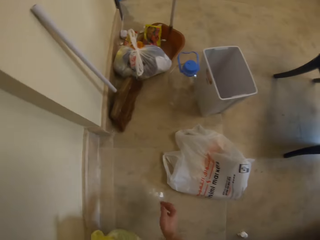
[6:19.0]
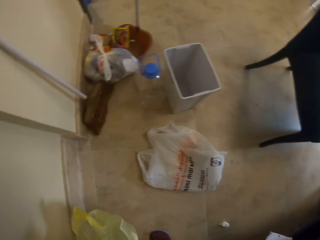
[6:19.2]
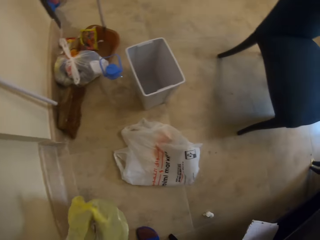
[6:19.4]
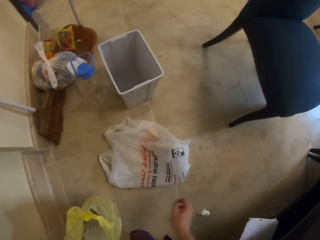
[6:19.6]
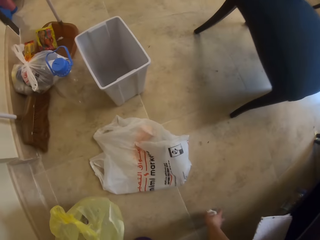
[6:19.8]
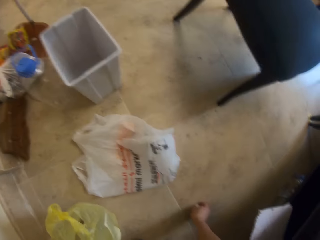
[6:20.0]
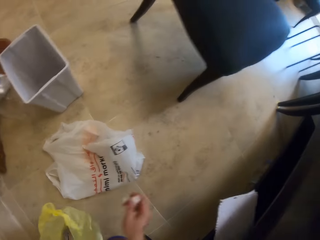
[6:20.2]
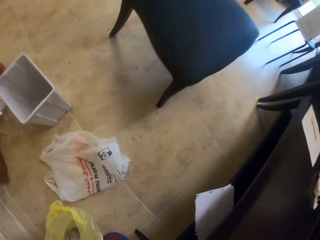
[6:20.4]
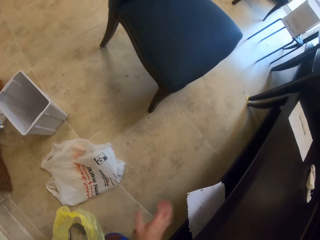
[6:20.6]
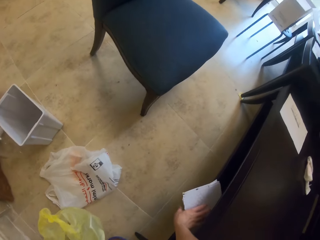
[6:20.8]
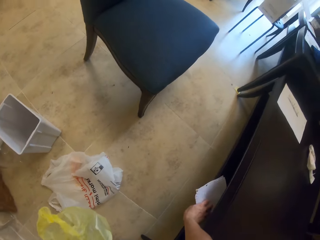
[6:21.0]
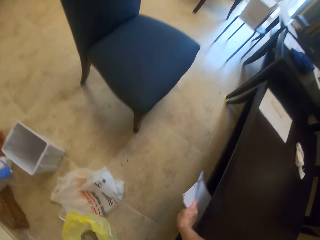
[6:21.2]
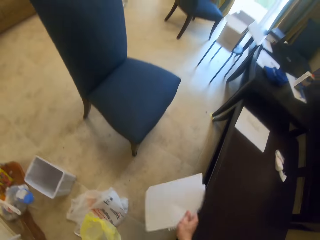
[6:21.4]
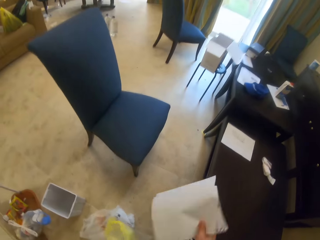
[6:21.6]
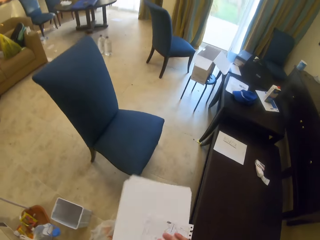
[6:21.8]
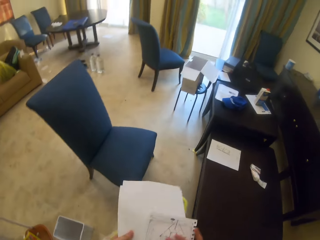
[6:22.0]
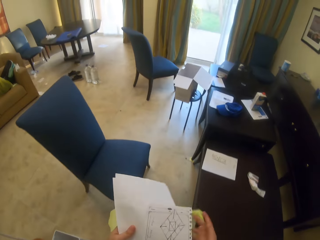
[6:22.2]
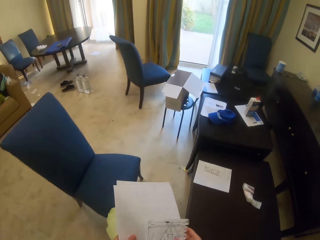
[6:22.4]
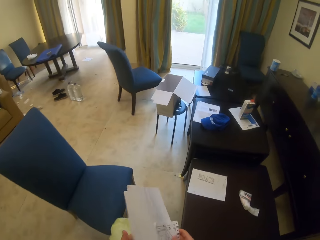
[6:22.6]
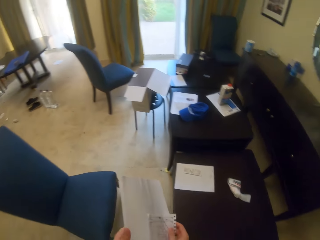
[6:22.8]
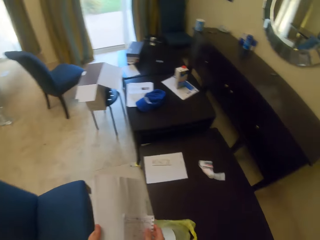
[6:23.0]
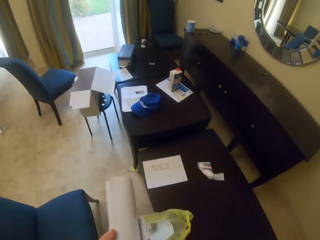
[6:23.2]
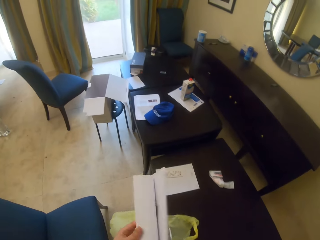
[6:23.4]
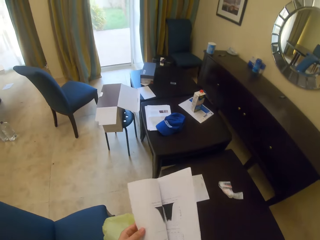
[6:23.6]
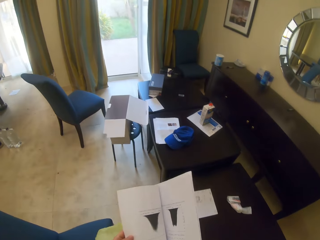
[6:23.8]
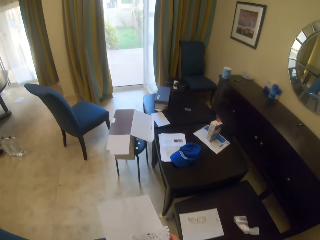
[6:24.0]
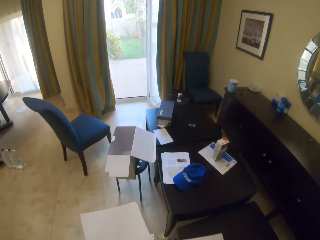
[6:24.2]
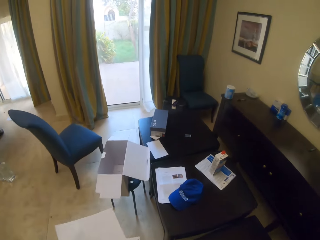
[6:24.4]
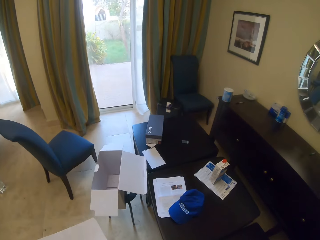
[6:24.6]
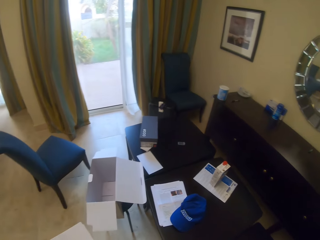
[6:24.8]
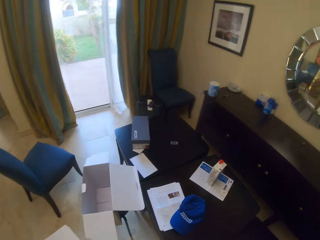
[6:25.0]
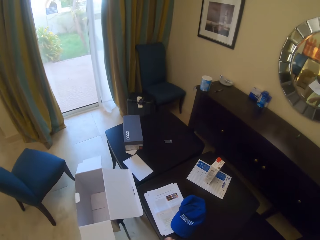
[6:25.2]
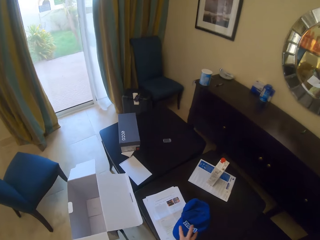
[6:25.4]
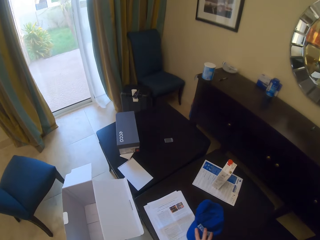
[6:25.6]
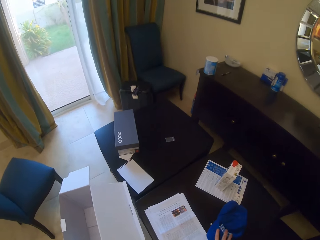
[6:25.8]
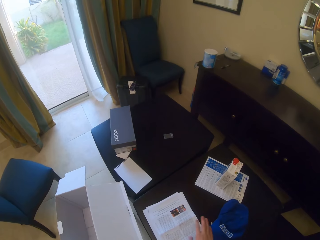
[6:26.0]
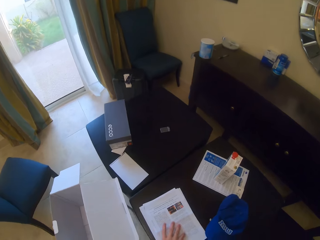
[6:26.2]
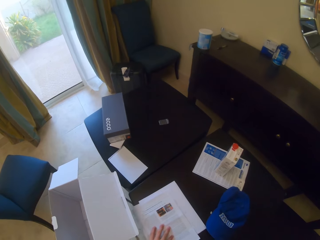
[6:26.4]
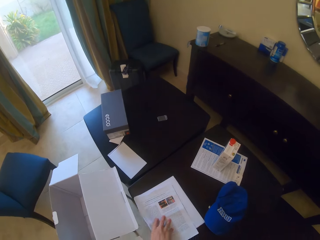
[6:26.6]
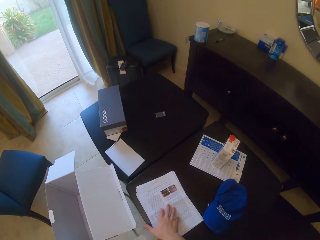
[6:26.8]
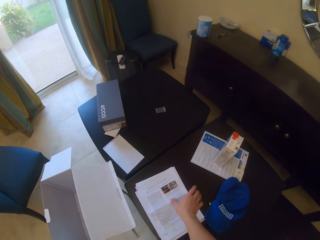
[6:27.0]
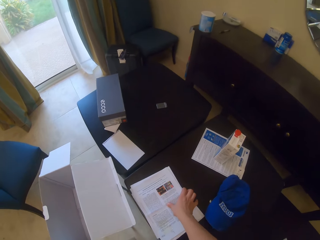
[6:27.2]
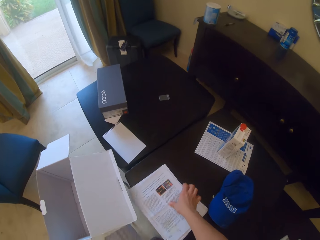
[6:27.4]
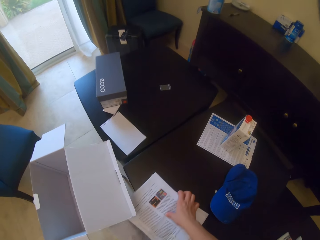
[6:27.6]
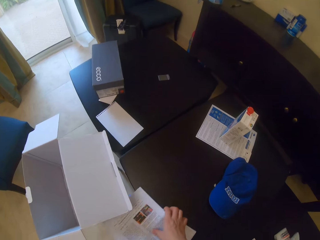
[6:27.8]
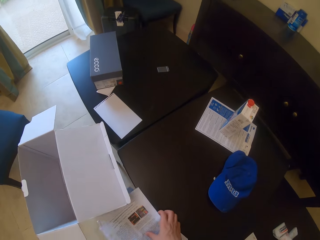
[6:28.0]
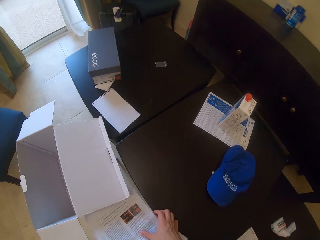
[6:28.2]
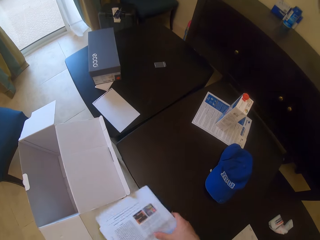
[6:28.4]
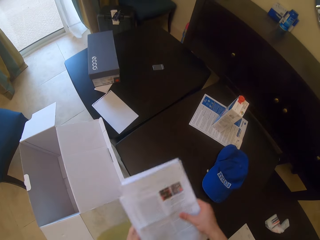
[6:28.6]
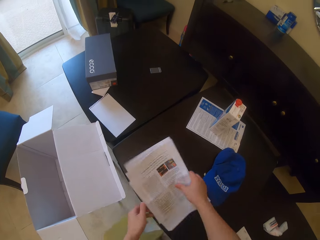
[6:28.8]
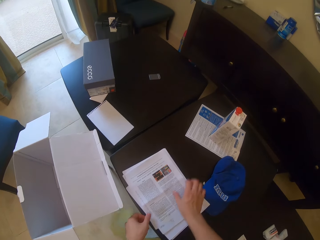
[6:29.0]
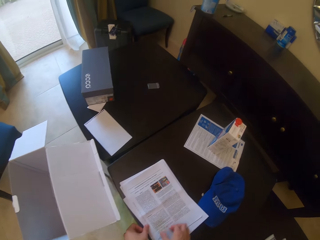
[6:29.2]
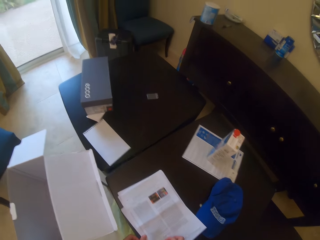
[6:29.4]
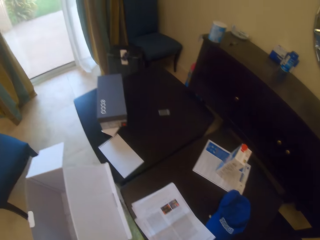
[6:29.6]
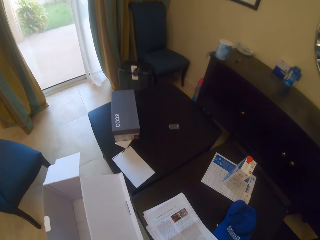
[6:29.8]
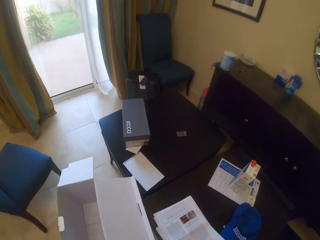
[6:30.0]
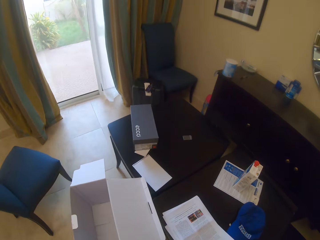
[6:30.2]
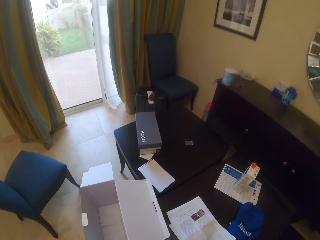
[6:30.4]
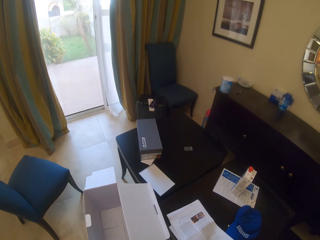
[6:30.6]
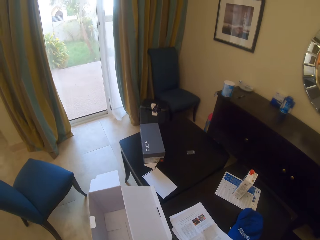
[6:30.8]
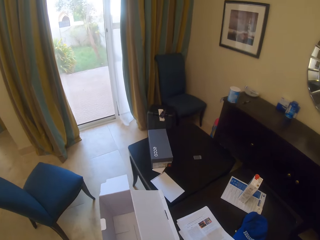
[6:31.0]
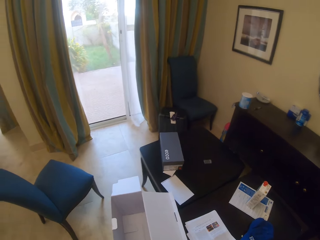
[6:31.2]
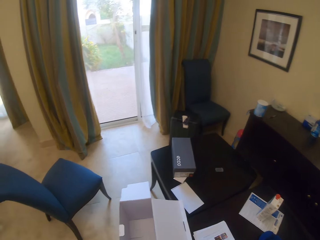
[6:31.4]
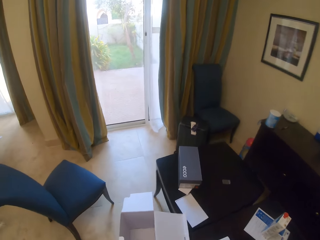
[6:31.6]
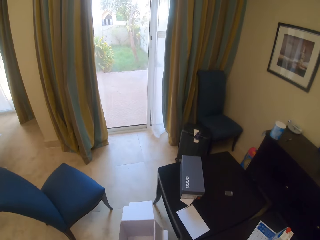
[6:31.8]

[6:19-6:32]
The camera wearer picks up a paper and puts the paper in the nylon or polythene bag. They walk in the room. They take the polythene bag, pick up a piece of polythene from the ground, and put the piece of polythene inside the polythene bag. They take a piece of paper and put the piece of paper in the polythene bag. They walk forward. They take a piece of paper and open the papers. They push a cap aside. They walk in the room. They touch papers on the table. They pick up papers. They pull a paper sideways. They place the papers on the table.

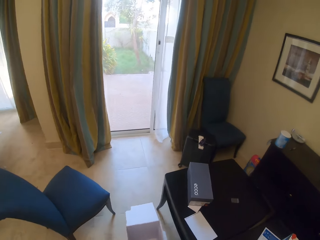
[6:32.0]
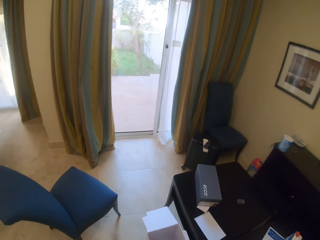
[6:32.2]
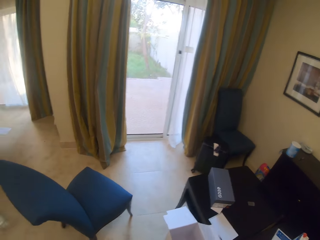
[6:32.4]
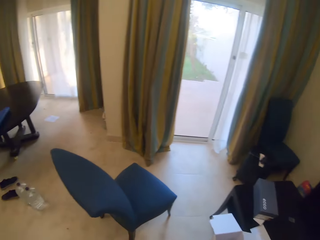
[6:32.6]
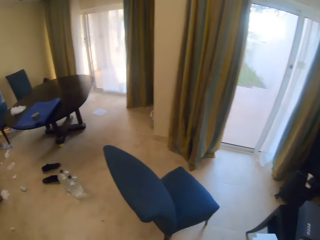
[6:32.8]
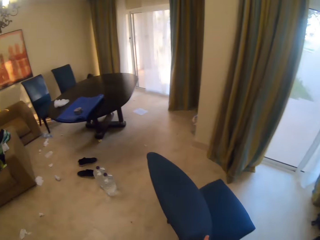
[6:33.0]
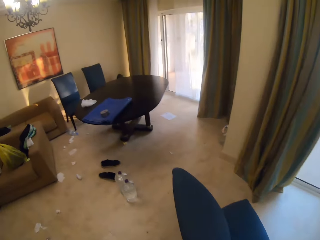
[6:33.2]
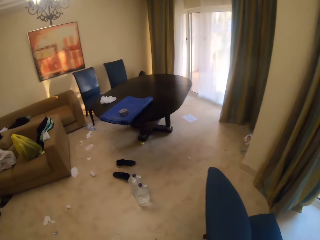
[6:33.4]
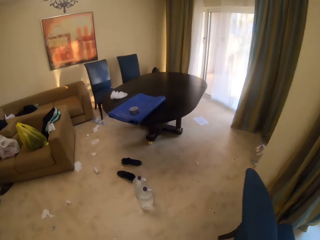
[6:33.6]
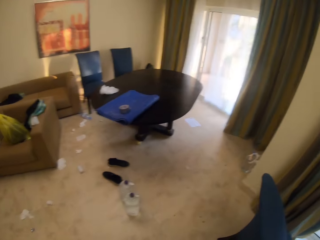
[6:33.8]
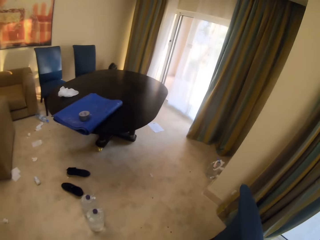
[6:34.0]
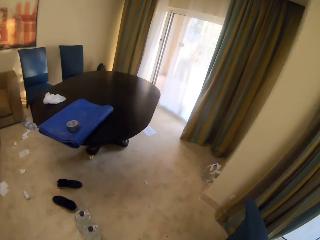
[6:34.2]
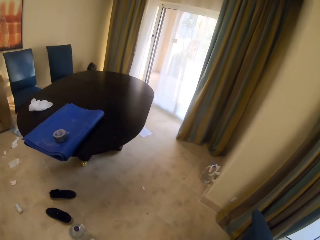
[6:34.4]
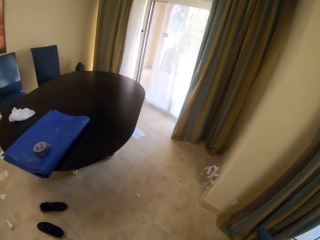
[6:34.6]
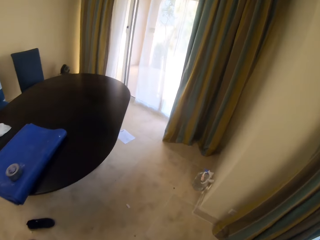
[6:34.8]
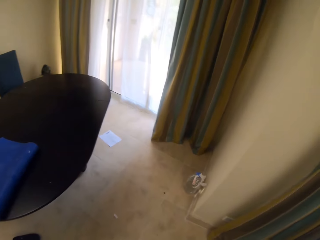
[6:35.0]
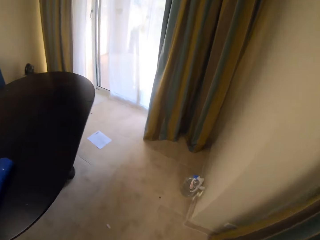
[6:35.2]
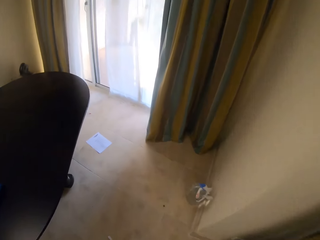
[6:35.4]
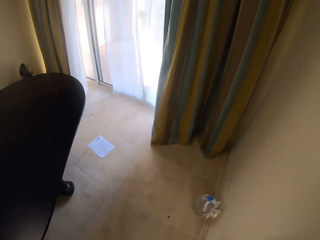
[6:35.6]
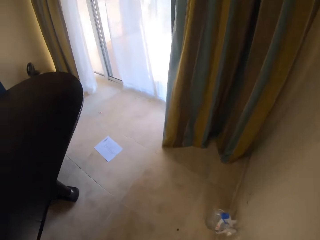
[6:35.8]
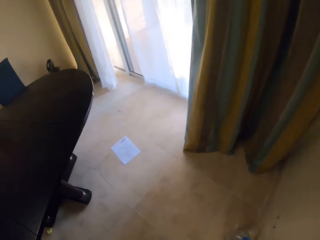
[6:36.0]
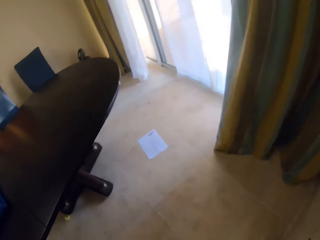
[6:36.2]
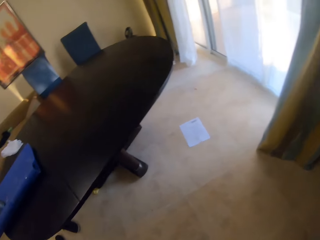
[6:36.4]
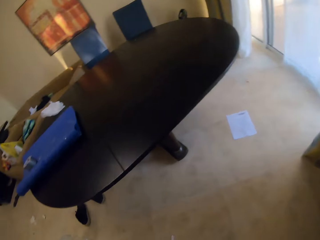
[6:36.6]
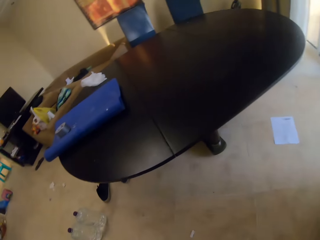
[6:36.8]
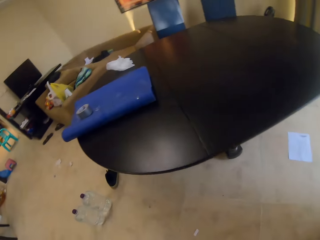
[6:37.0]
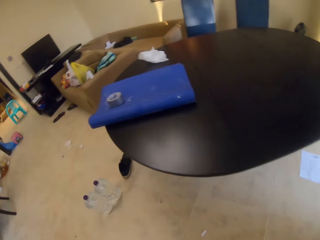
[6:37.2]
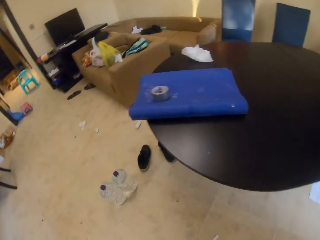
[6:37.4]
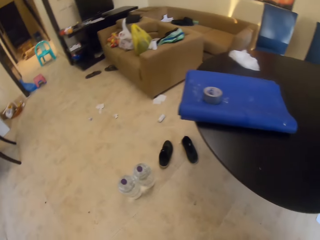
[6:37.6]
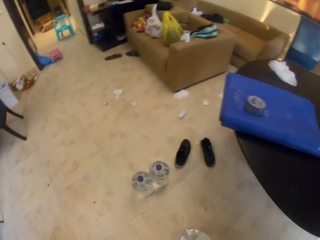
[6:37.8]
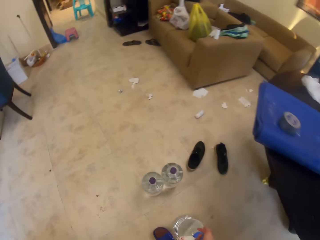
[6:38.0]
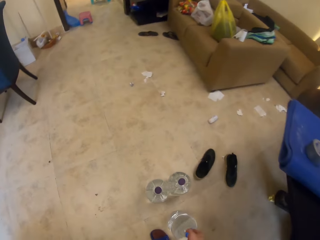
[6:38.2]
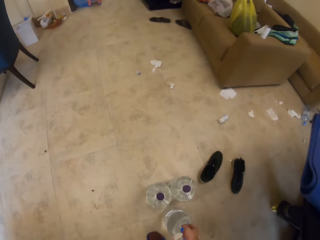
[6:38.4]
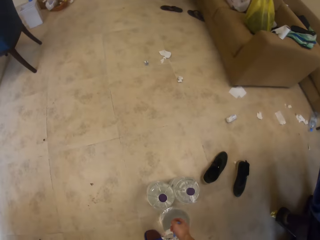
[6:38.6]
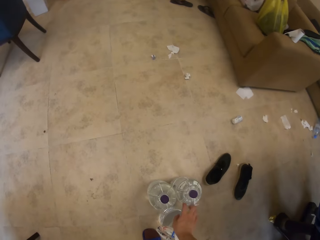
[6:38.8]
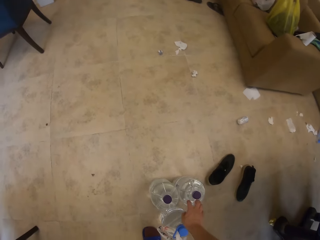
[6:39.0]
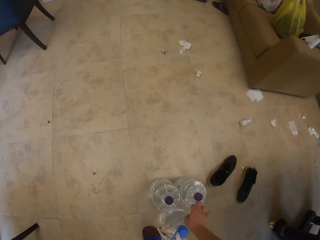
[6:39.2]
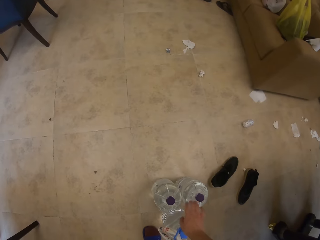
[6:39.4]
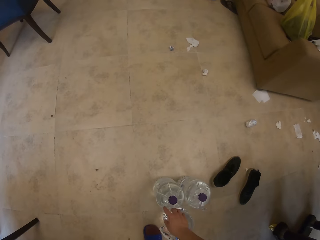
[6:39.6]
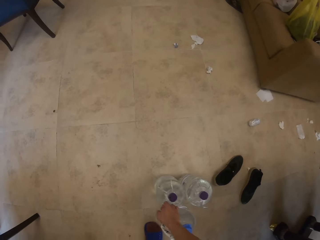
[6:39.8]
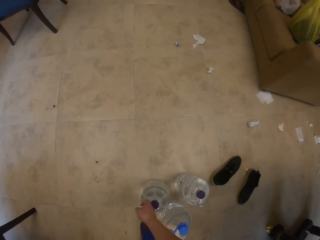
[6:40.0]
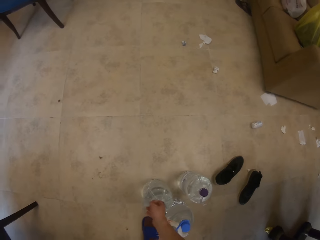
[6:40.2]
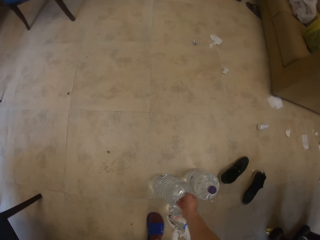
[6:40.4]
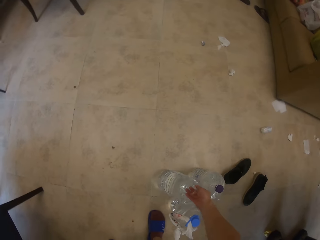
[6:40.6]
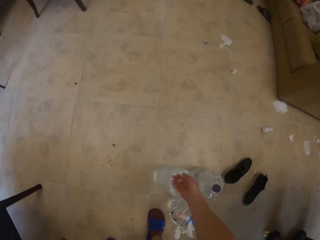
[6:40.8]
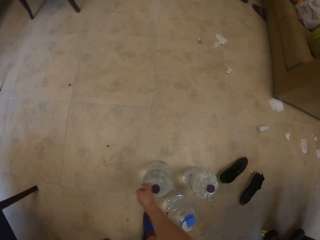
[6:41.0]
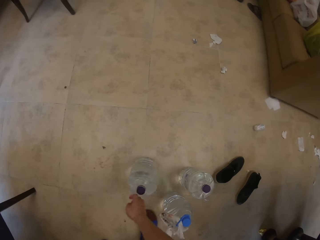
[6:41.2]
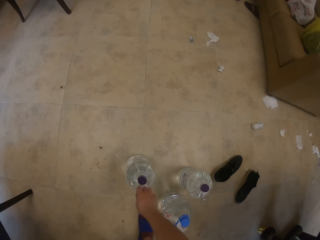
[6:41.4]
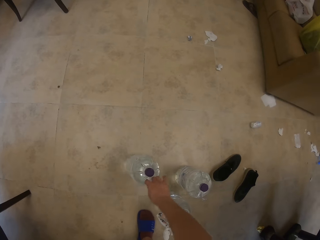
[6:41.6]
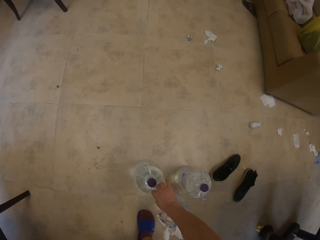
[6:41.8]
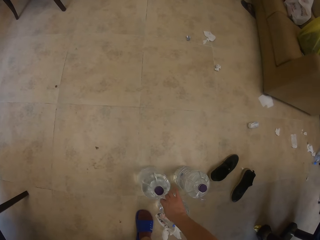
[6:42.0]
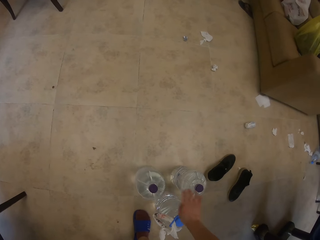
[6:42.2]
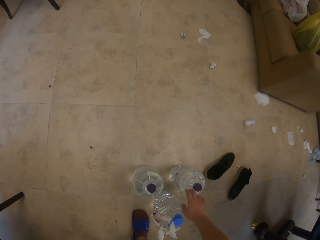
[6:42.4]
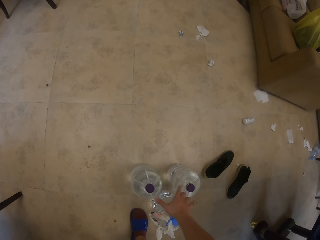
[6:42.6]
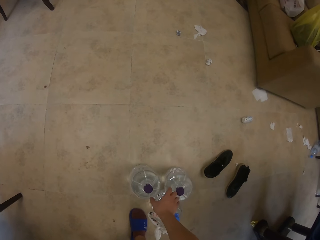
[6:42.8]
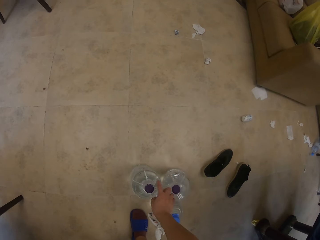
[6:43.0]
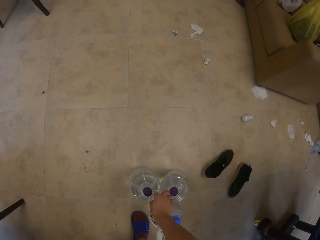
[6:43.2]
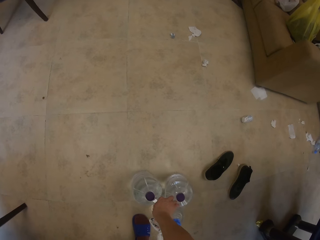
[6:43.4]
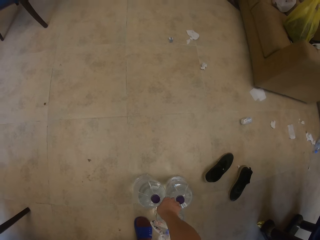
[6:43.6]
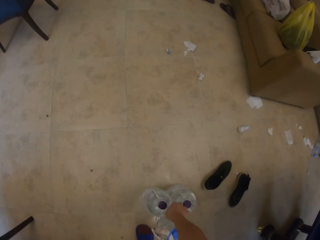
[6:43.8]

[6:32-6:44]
The camera wearer picks up a box. They walk in the room. They push a seat. They pull the carton box on the ground. They walk in the room. They turn back. They walk in the room. They take a bottle of water from the floor. They touch the bottle of water. They touch the bottle of water again. They pull the bottle of water aside from the others.
